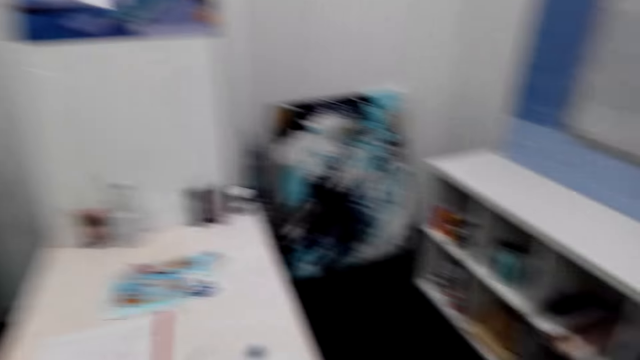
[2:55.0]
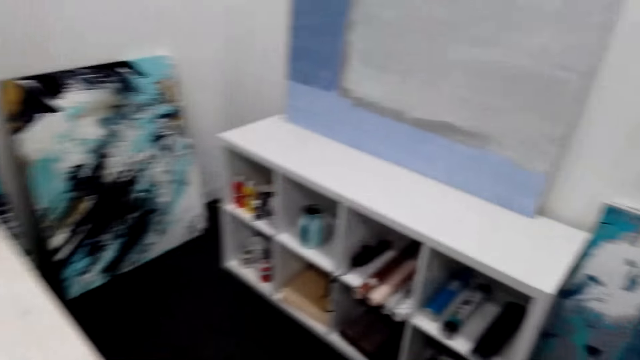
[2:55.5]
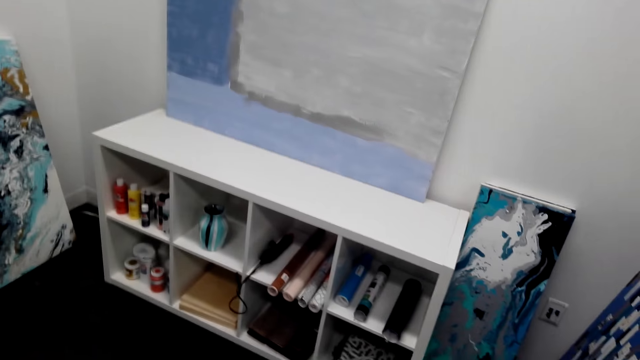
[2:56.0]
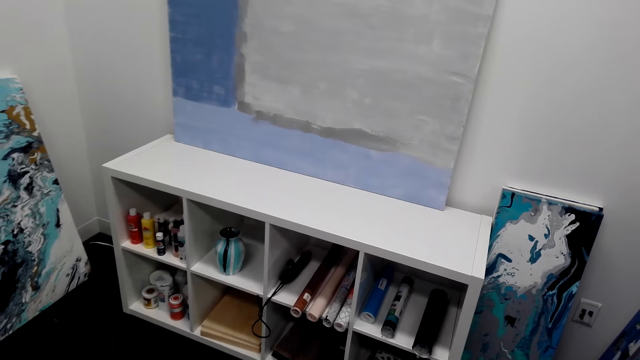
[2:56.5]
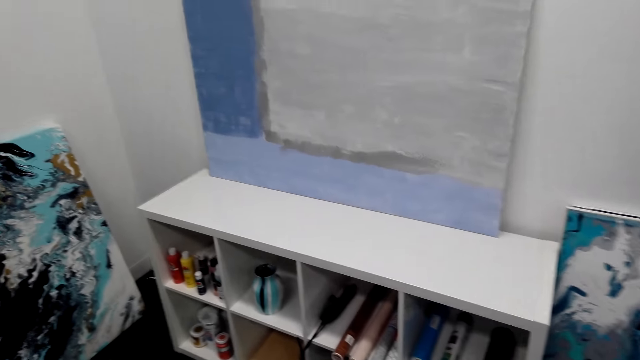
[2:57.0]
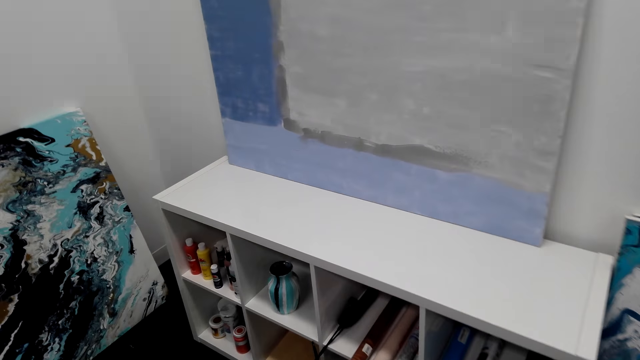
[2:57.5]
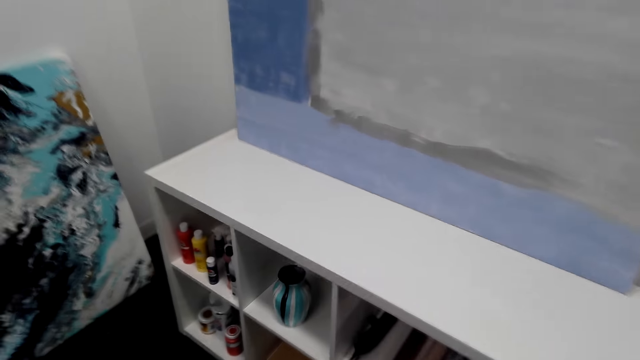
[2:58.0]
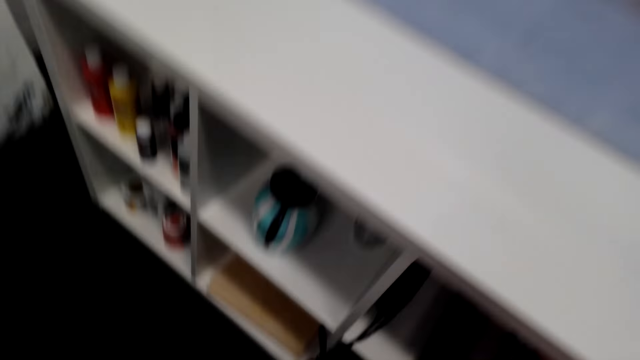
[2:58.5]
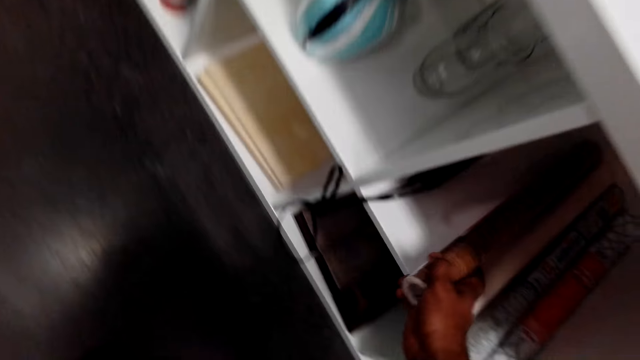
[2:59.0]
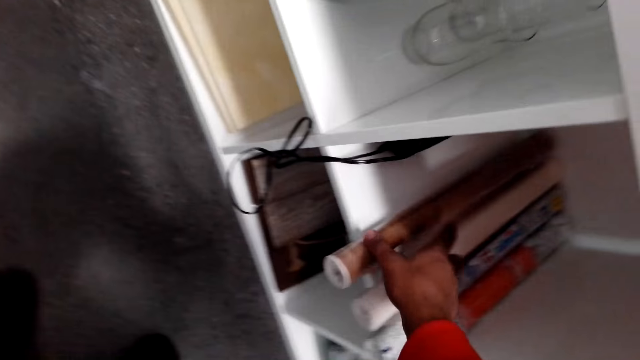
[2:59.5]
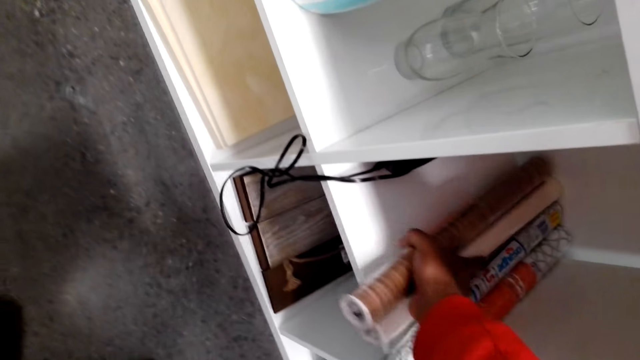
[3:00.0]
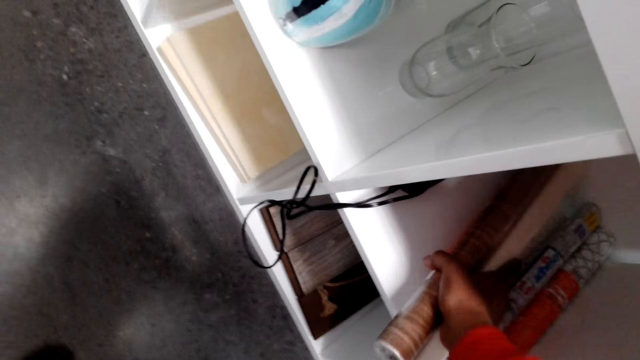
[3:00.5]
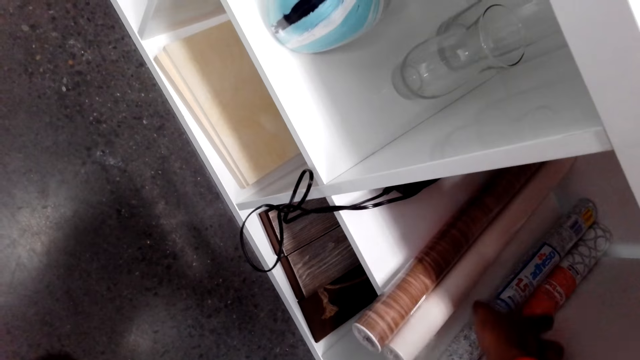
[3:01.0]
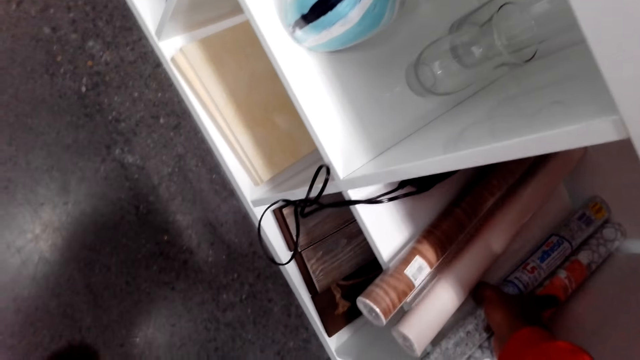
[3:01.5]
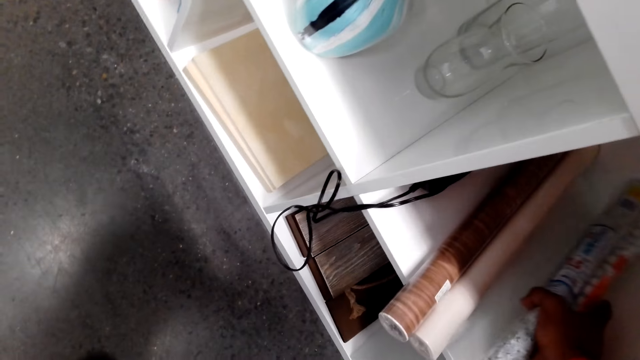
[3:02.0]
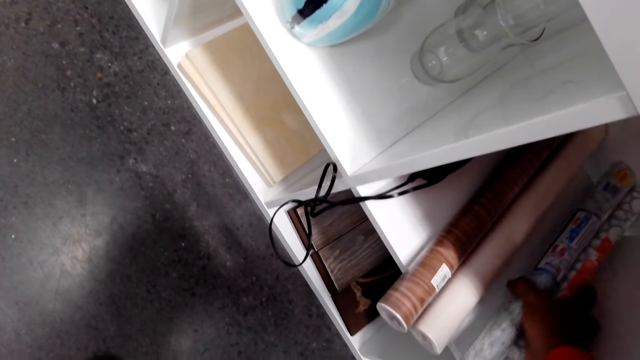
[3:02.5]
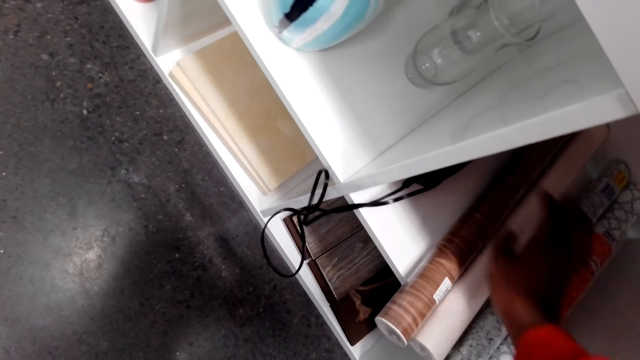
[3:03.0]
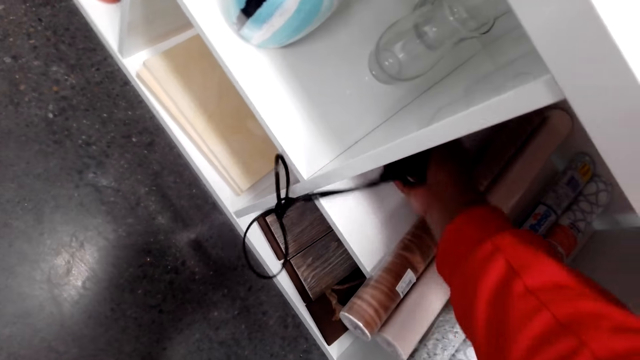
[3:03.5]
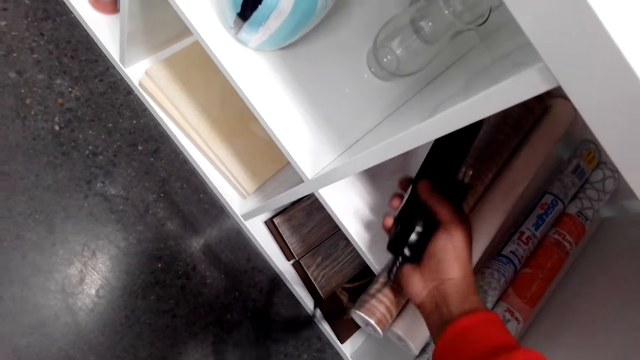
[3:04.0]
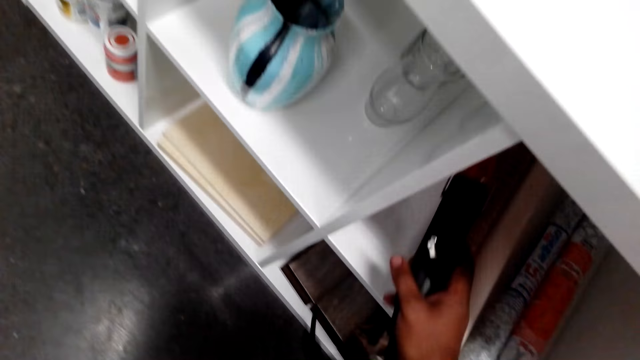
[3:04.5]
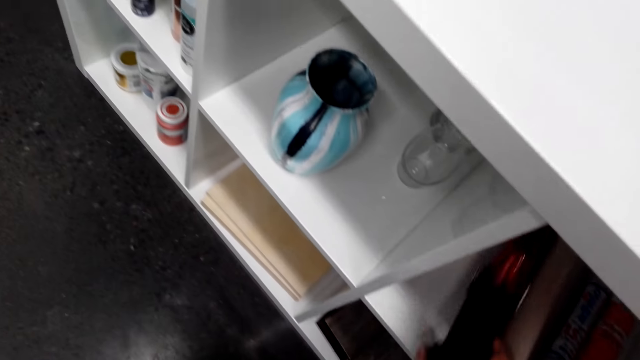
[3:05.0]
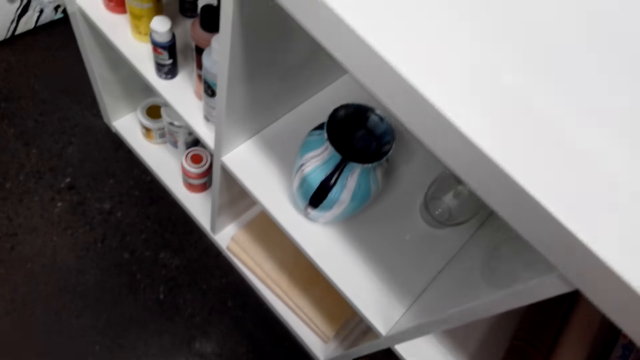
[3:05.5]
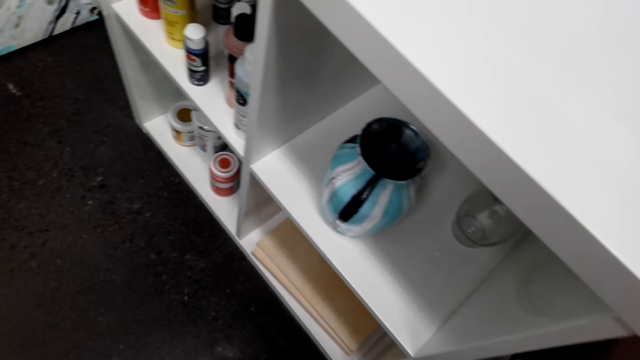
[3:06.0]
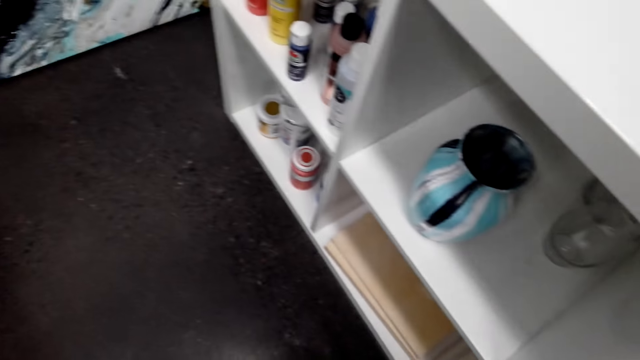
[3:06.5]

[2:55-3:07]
The camera wearer moves the rolled papers under the shelf. They move an electronic device. They pick up something from under the shelf.

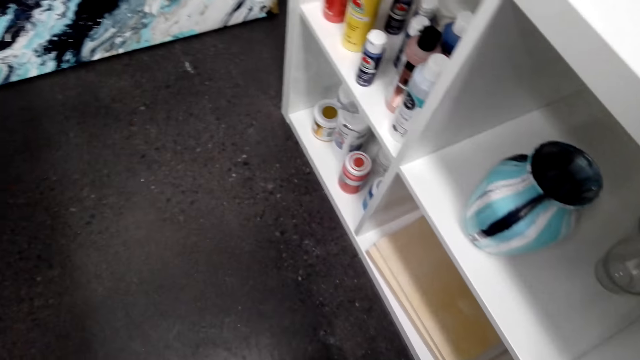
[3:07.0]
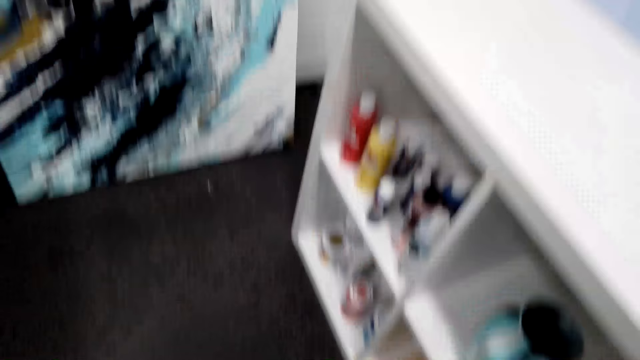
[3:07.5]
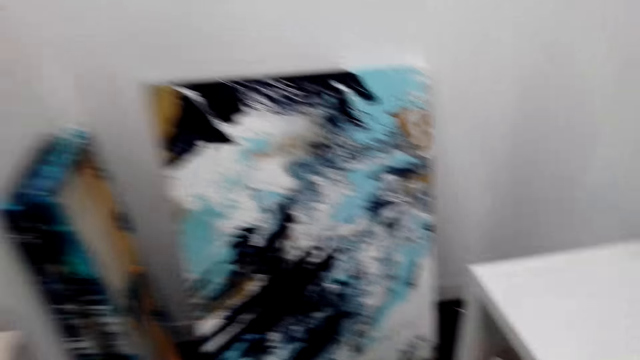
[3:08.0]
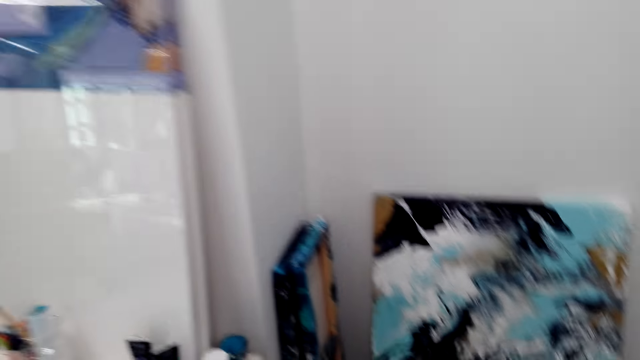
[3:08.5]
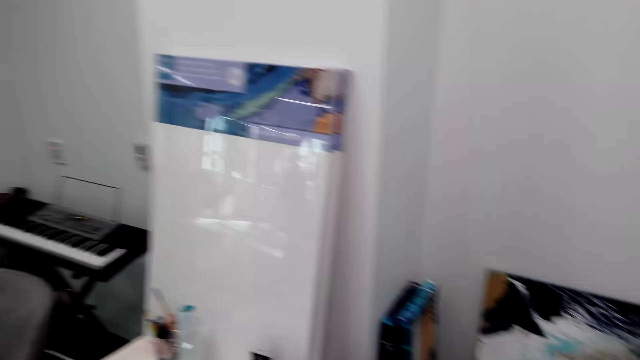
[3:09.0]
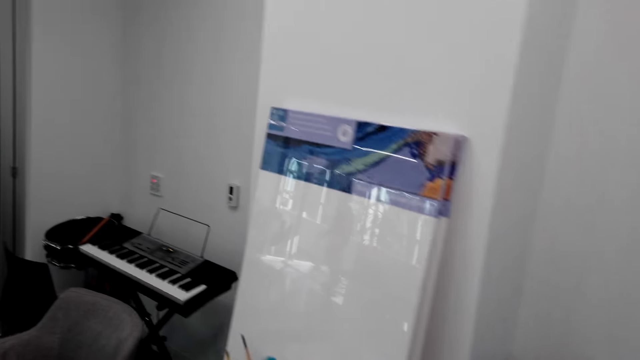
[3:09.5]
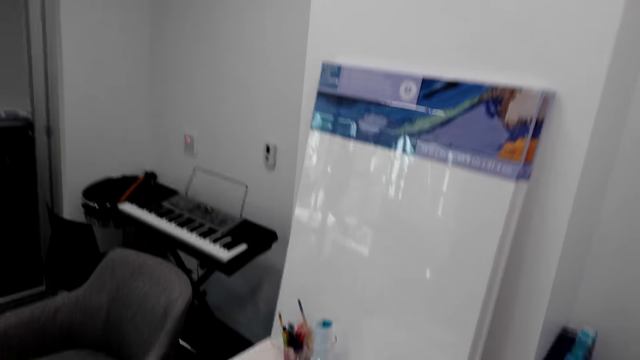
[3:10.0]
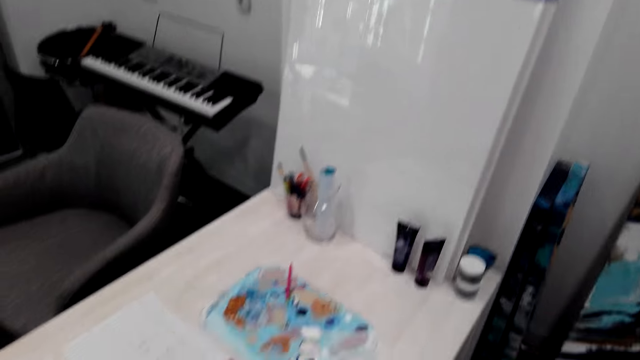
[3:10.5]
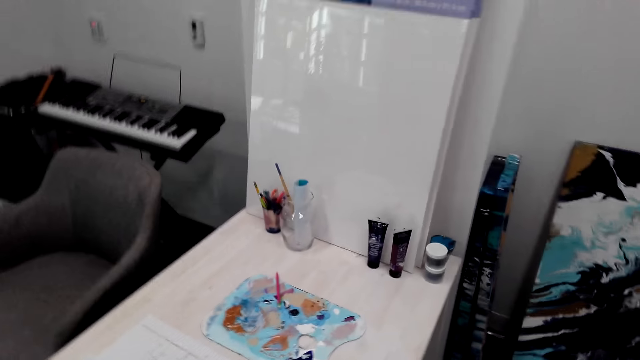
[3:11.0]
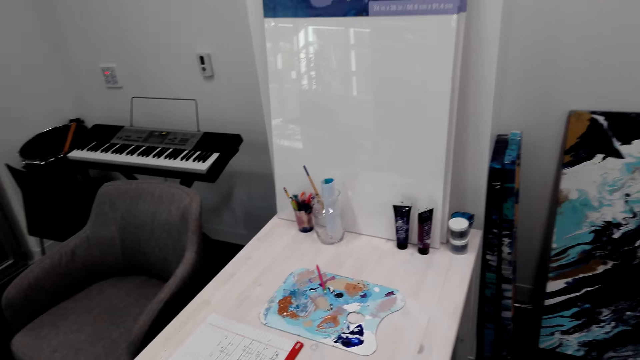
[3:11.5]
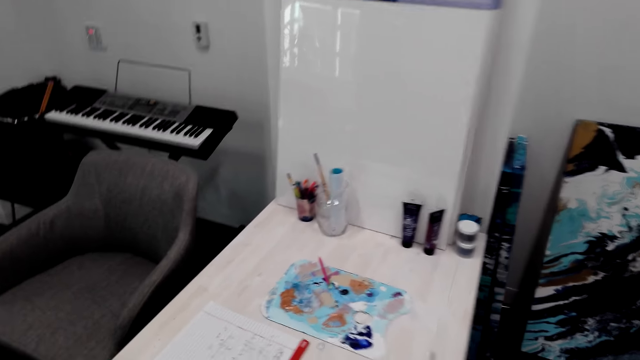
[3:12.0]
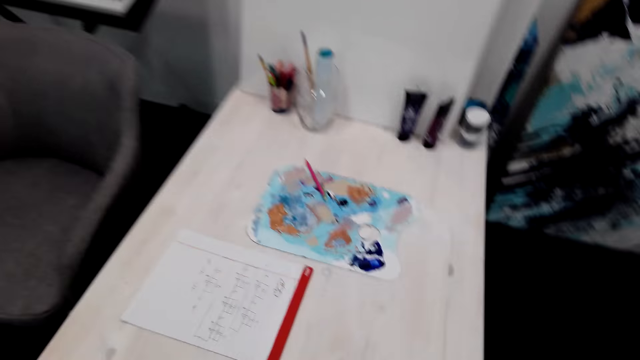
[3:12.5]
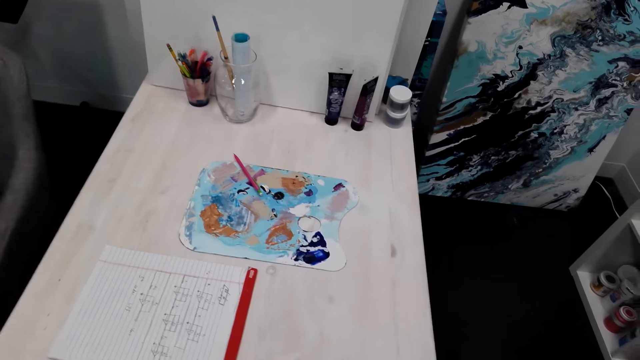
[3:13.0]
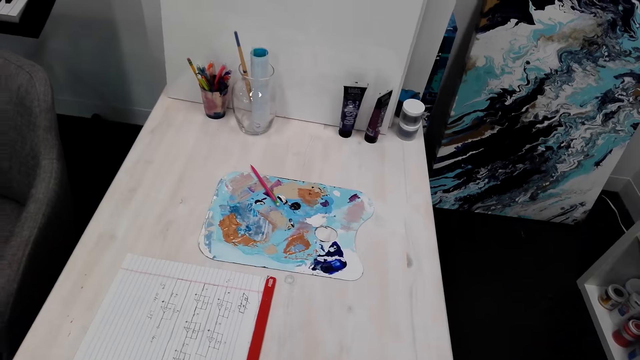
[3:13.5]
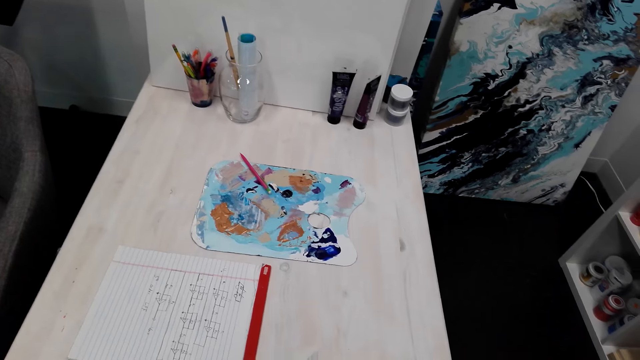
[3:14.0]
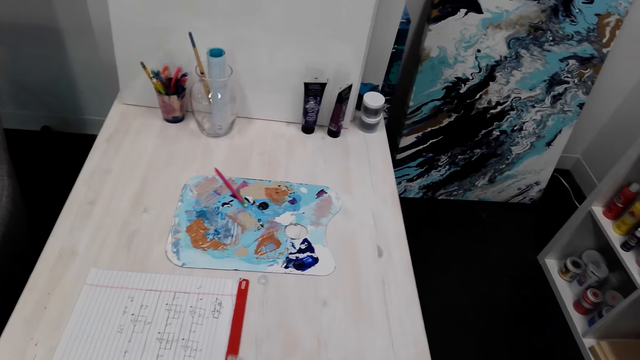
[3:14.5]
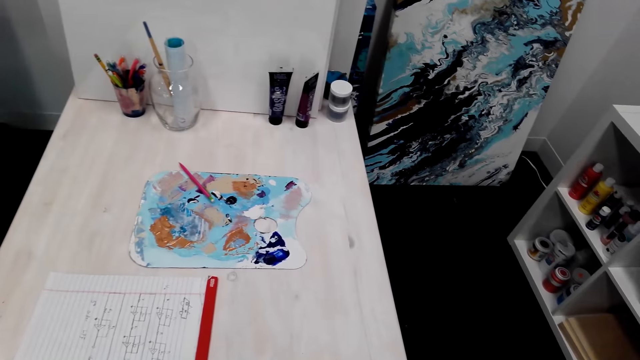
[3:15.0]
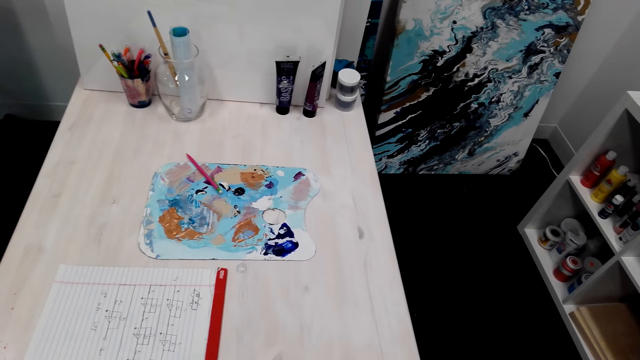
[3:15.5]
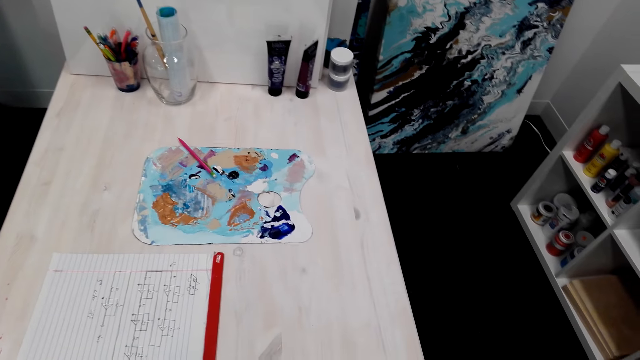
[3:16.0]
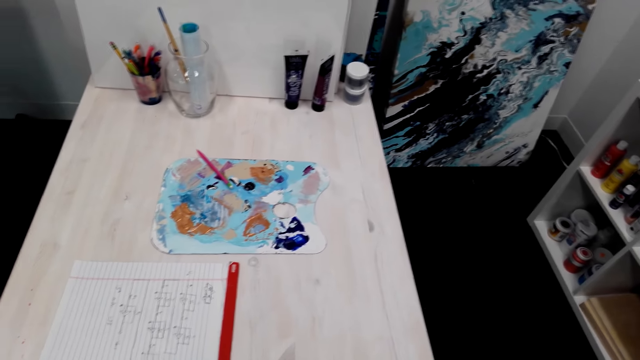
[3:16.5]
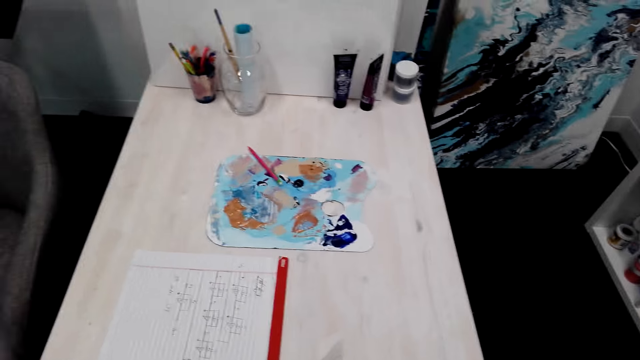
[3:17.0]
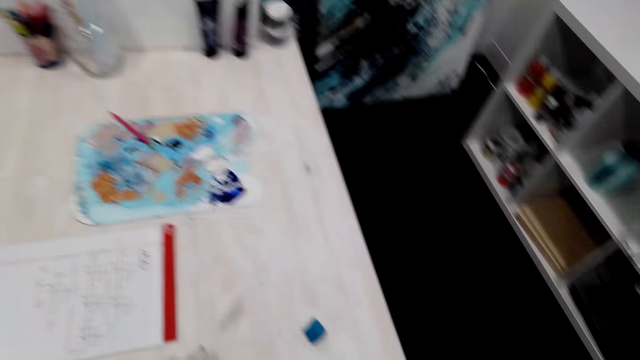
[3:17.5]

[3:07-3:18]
The camera wearer looks around the hotel. They walk around the hotel. They stare at the papers on the table.
